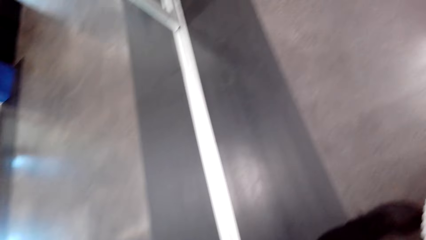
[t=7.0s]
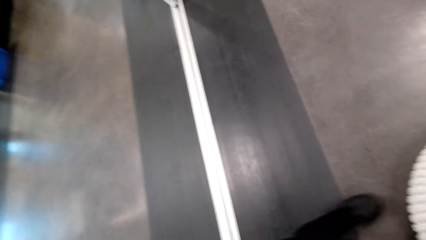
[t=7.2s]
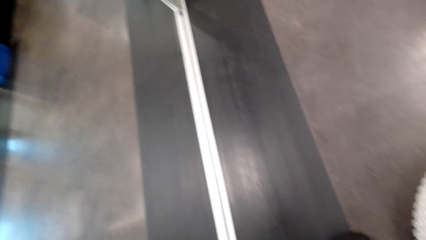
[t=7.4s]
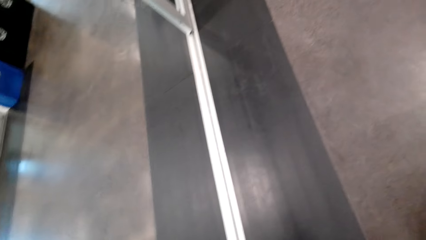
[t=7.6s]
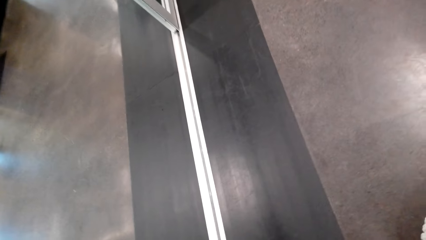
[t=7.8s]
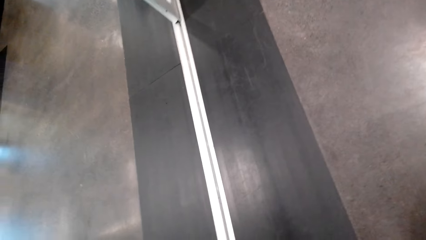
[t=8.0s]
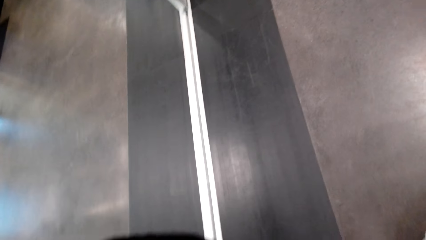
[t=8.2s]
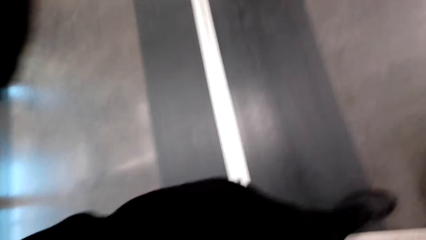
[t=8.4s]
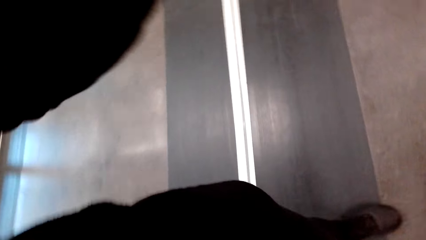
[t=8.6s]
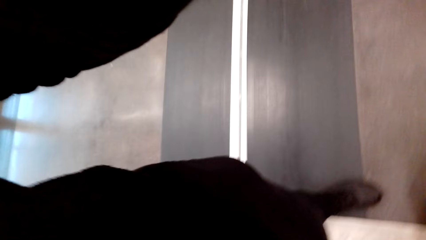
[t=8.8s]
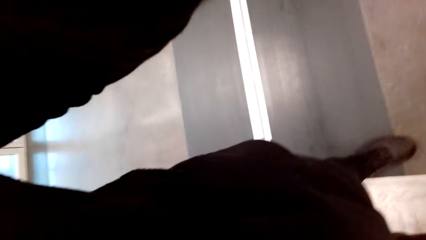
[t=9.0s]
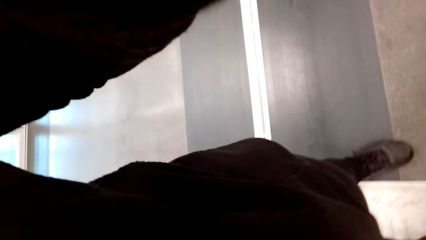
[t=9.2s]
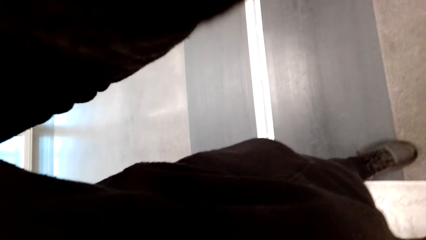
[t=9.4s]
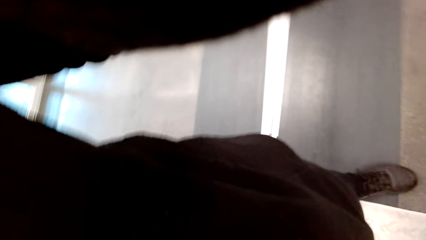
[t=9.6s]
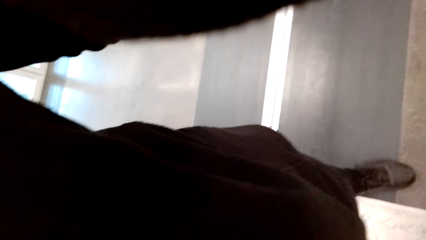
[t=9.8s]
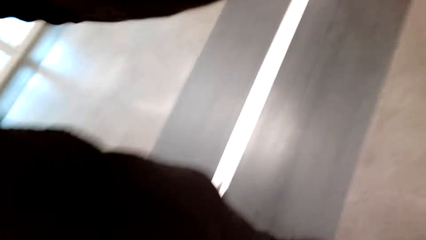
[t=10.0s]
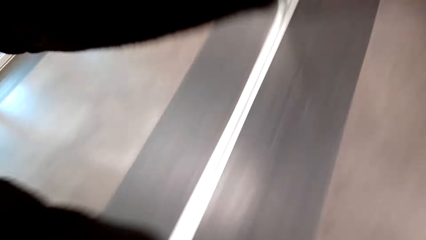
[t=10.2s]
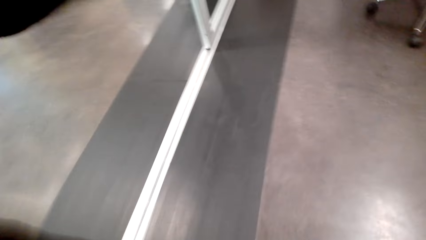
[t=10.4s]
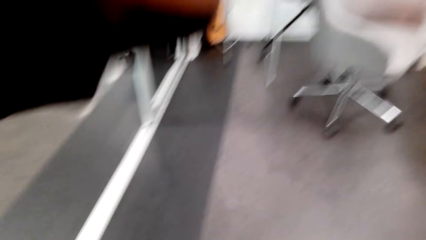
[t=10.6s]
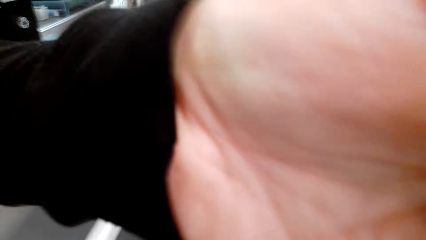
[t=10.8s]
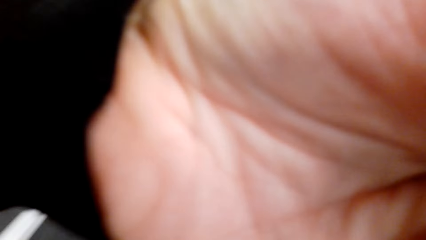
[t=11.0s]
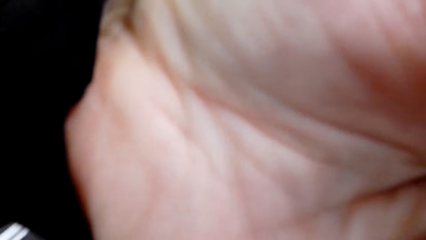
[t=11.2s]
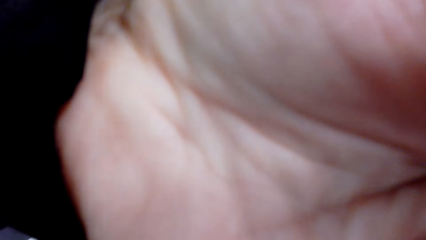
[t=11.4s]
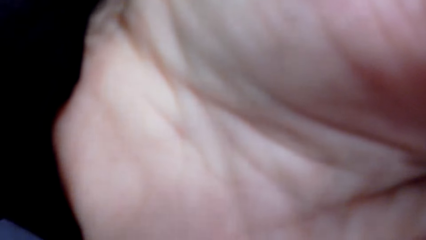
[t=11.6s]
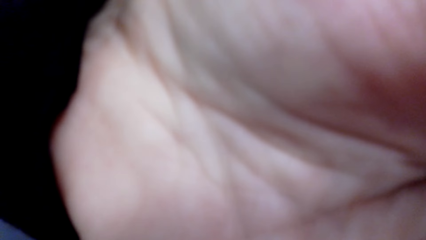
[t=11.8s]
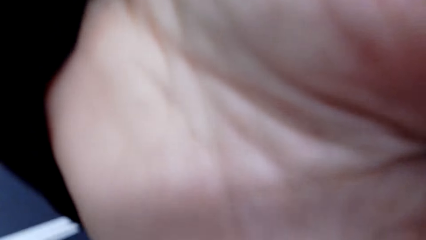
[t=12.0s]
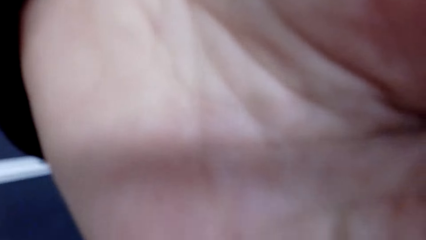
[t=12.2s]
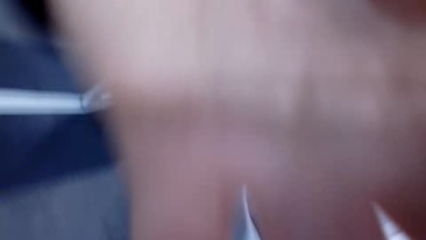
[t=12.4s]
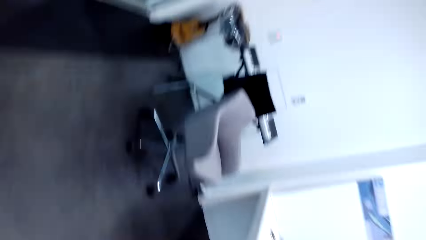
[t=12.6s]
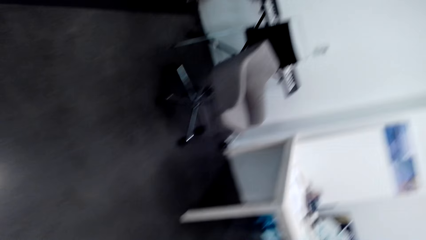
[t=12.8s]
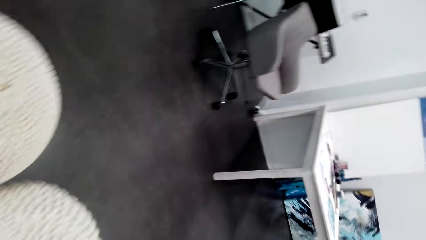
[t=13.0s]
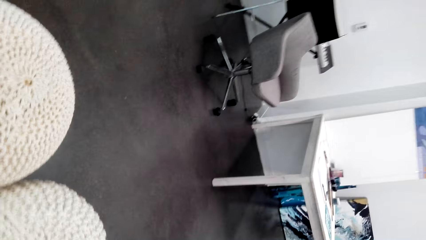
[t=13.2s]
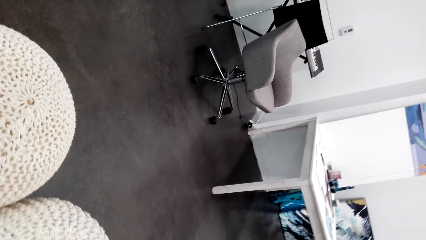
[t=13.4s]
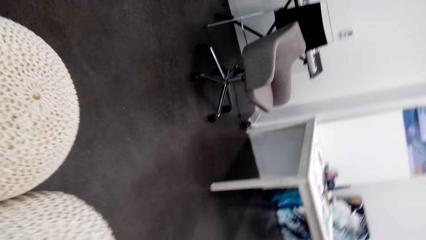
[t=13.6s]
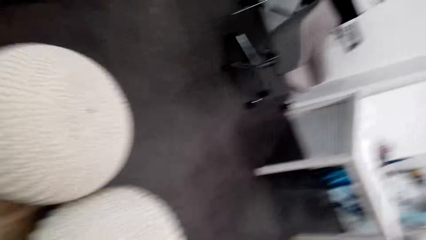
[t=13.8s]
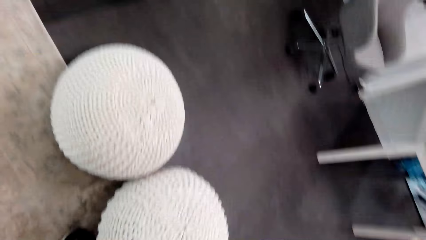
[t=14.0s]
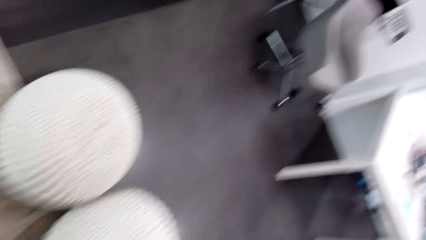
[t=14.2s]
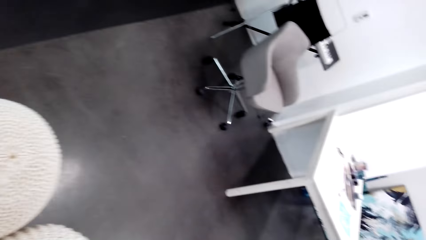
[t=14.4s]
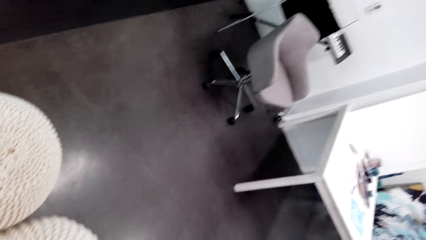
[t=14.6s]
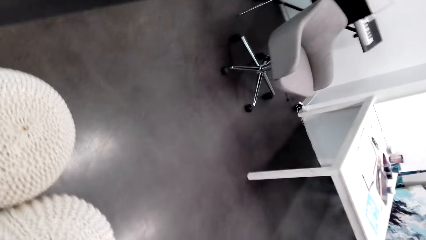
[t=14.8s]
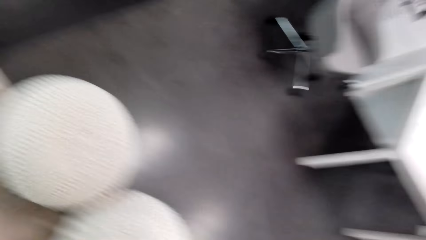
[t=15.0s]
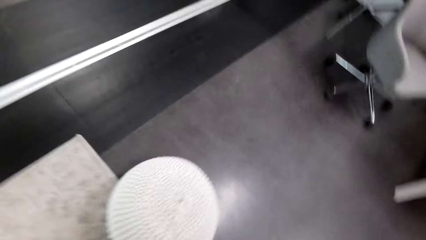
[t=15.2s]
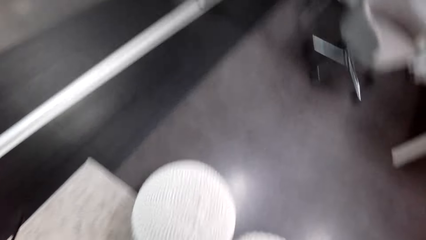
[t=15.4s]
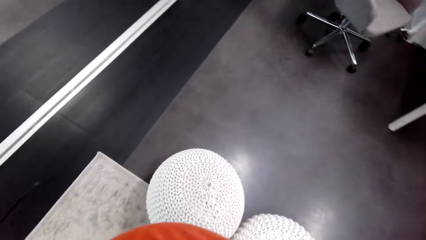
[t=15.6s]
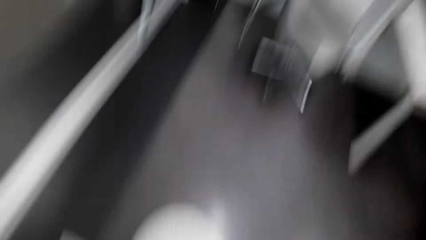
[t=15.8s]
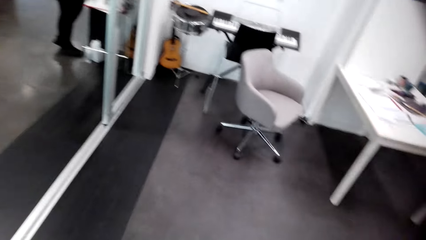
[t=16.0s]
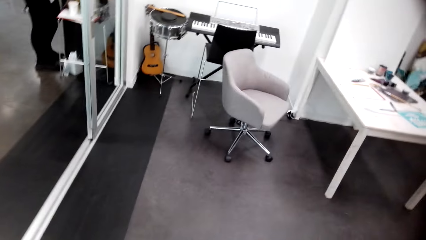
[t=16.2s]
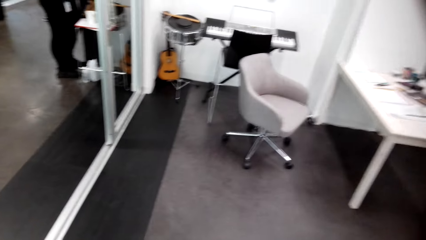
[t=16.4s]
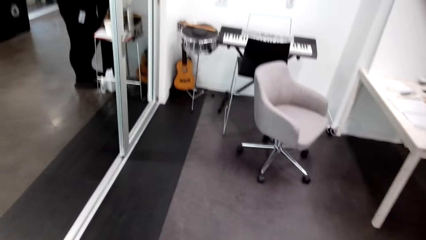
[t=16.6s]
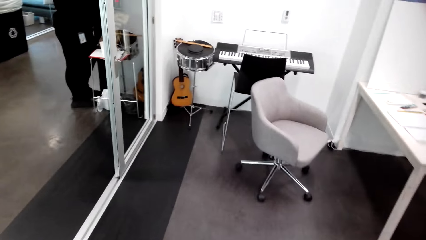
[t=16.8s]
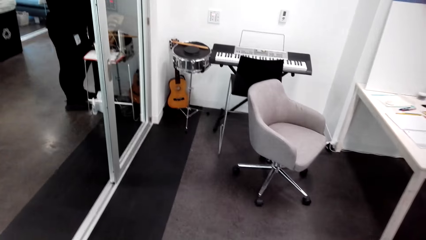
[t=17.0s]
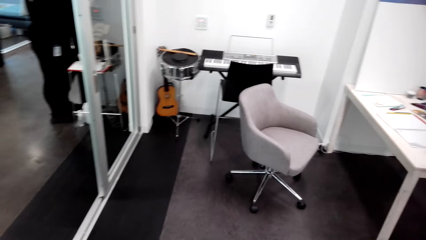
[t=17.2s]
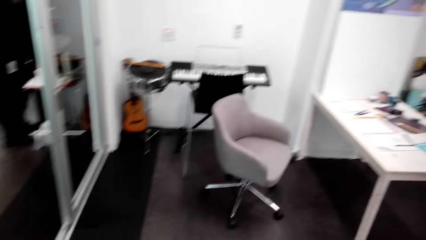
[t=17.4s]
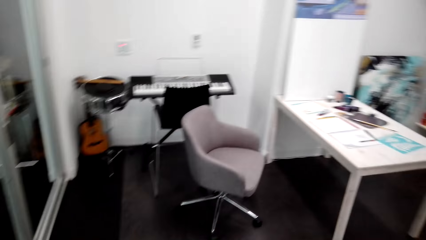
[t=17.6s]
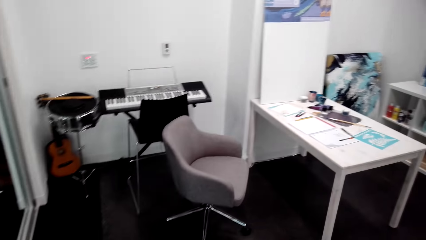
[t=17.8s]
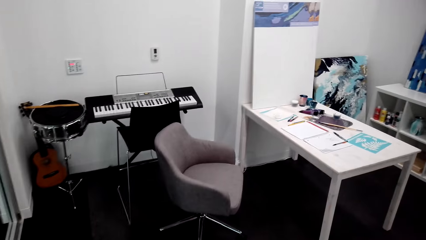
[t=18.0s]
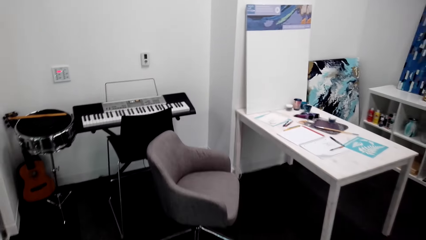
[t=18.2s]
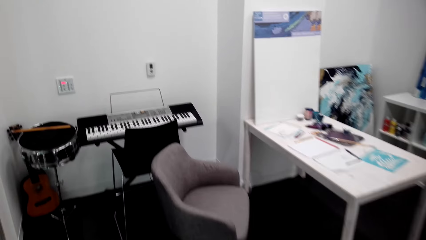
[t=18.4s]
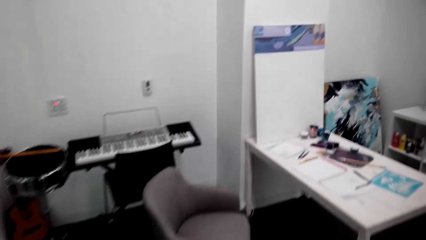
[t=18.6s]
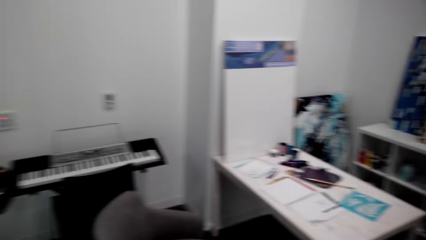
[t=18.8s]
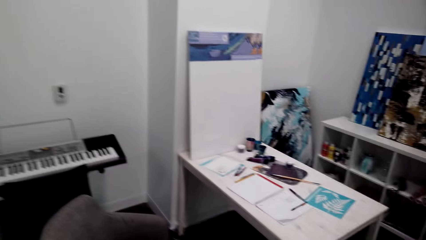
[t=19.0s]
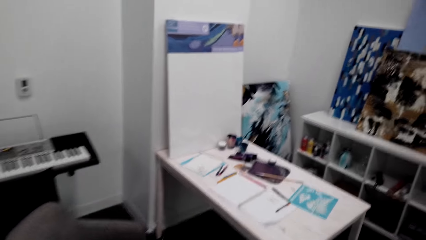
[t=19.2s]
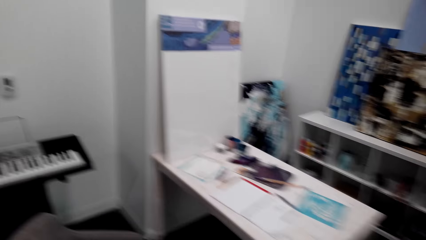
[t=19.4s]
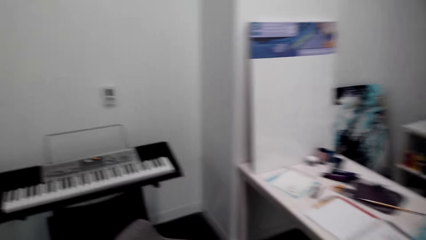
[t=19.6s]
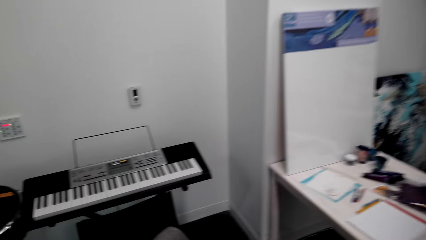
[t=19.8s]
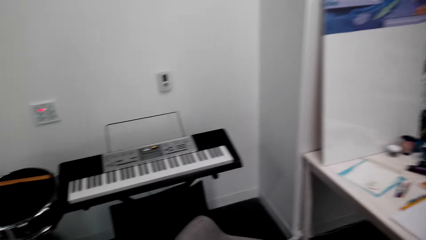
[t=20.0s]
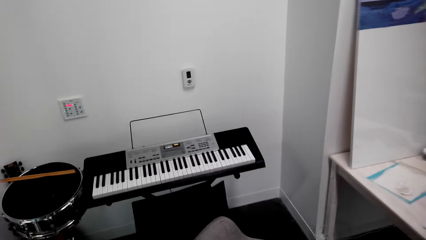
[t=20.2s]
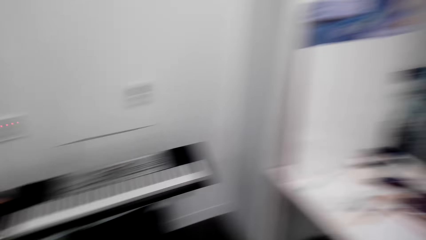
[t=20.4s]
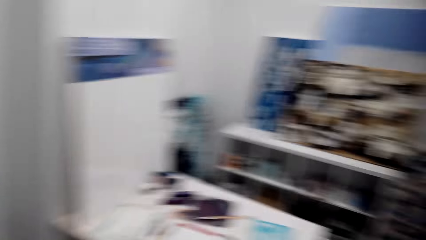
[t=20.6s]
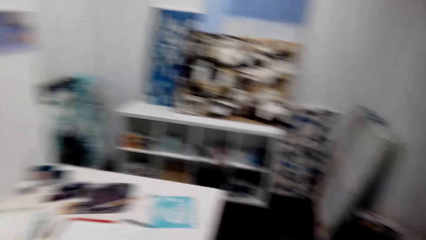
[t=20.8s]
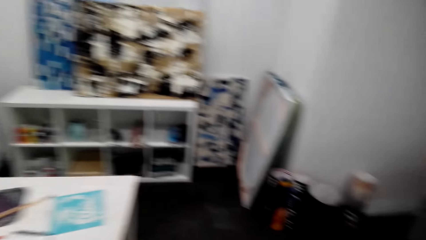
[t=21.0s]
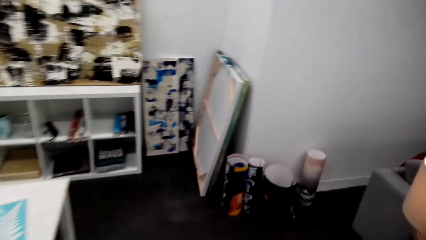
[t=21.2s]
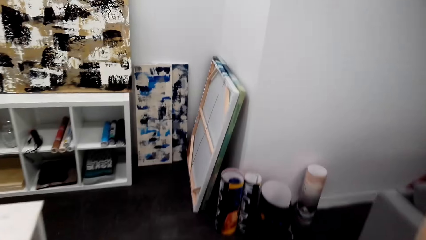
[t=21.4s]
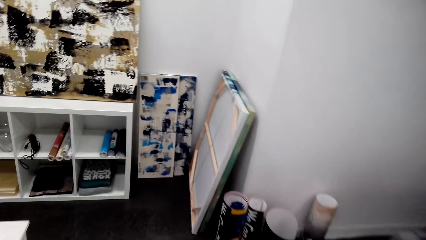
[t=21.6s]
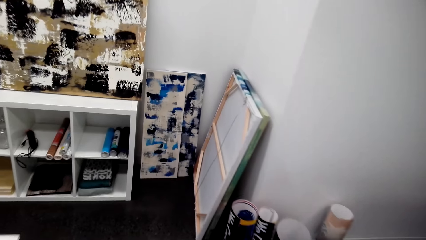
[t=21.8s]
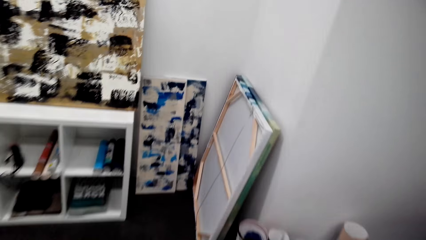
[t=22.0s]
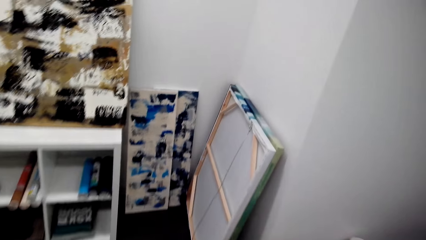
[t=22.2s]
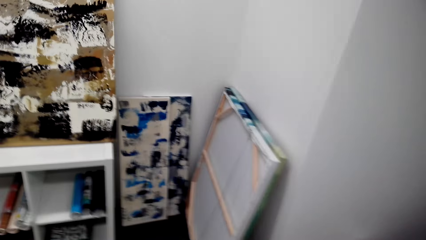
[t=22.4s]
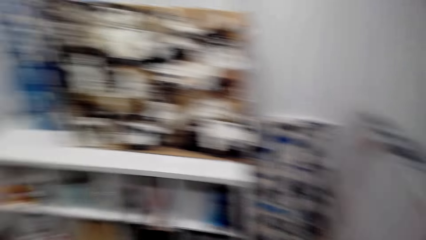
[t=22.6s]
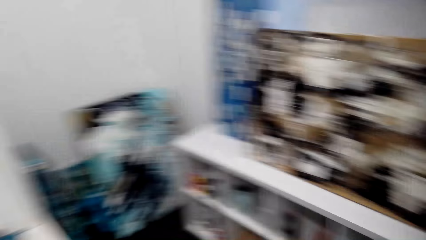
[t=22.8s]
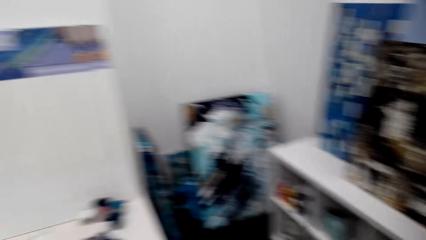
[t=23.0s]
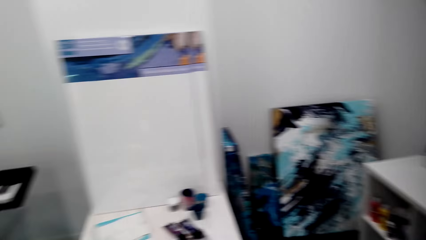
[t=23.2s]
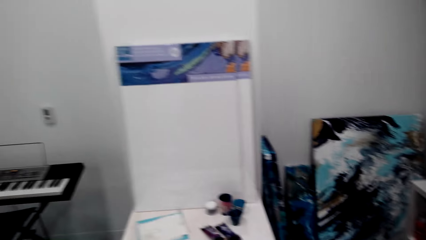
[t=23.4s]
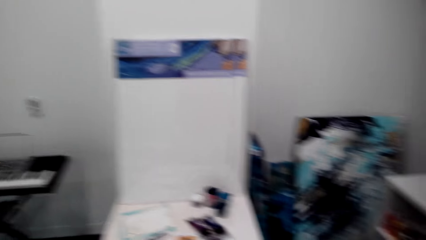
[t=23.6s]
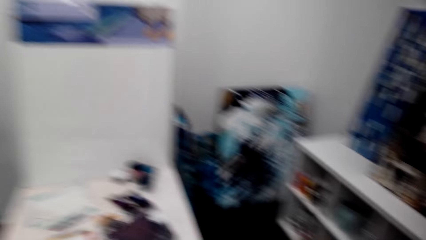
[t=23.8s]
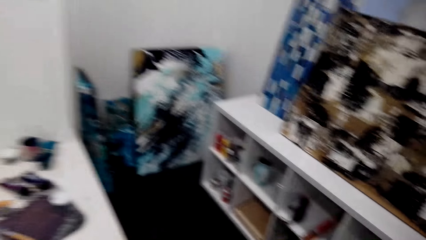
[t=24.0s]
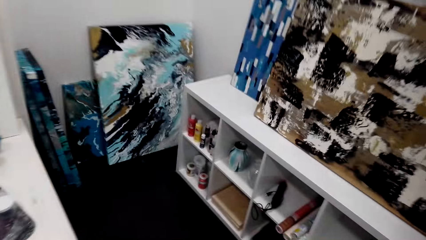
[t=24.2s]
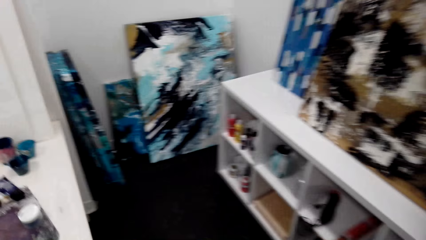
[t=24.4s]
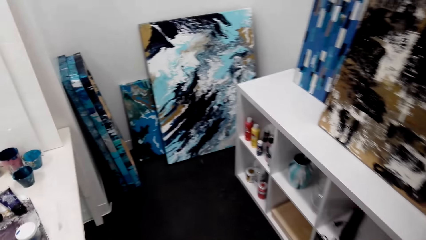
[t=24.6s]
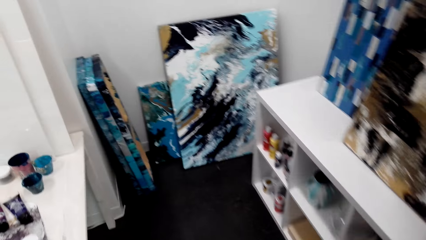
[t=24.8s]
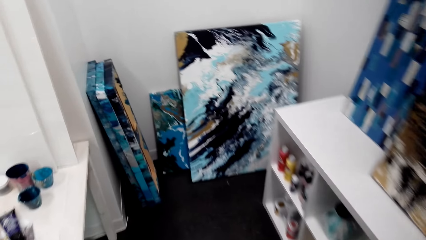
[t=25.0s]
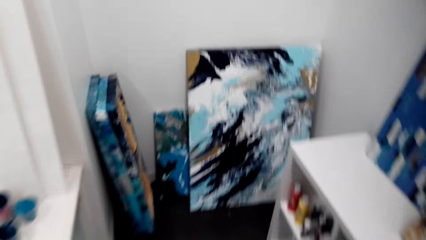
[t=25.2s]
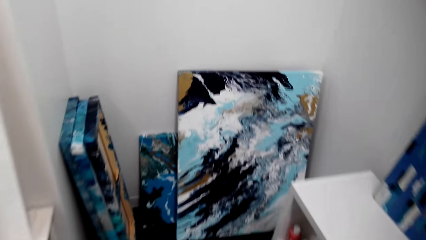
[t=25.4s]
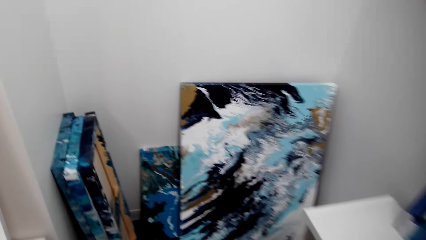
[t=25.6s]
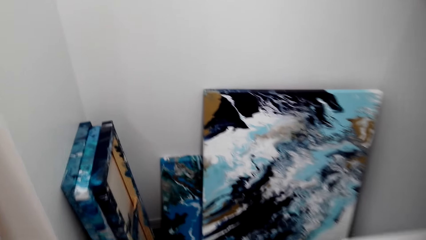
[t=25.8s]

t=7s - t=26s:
A person adjusts the camera to the camera wearer. The camera wearer adjusts the camera. The person puts the head camera to the camera wearer. The camera wearer looks around. They walk around. They walk near the wall art papers.
